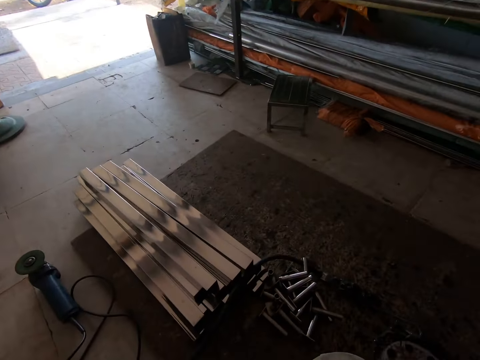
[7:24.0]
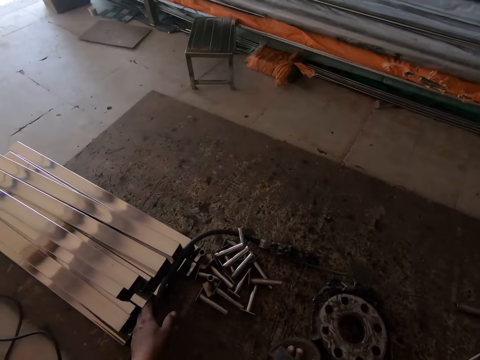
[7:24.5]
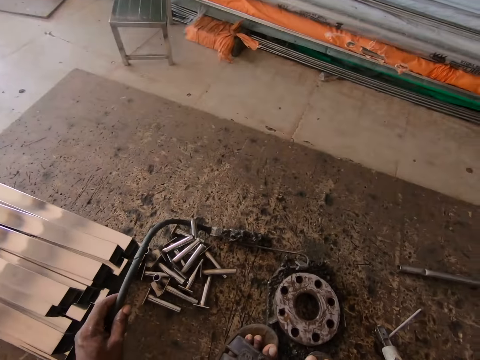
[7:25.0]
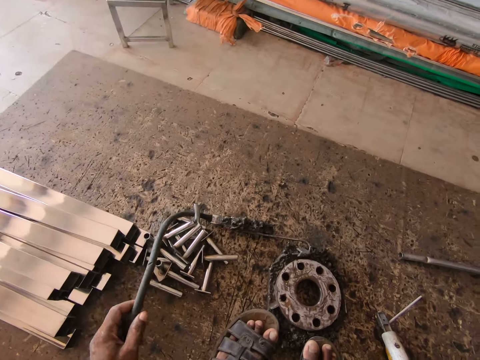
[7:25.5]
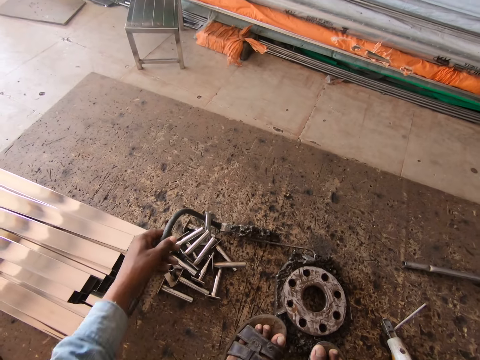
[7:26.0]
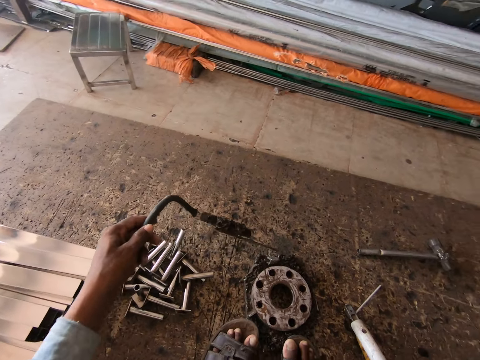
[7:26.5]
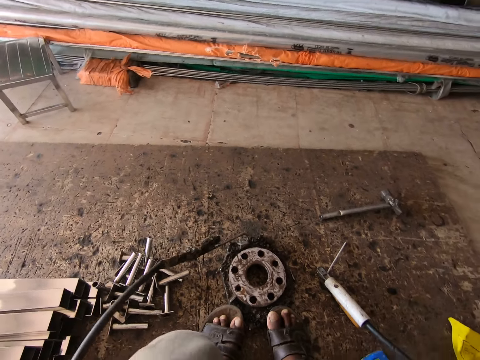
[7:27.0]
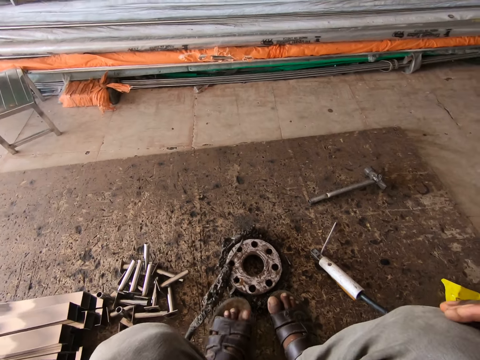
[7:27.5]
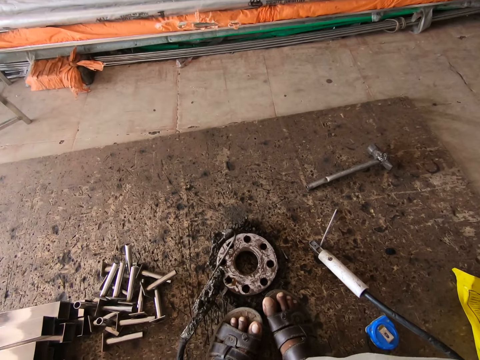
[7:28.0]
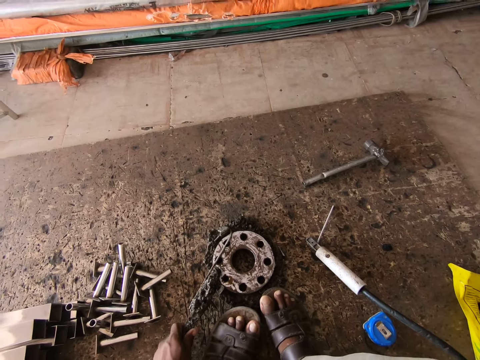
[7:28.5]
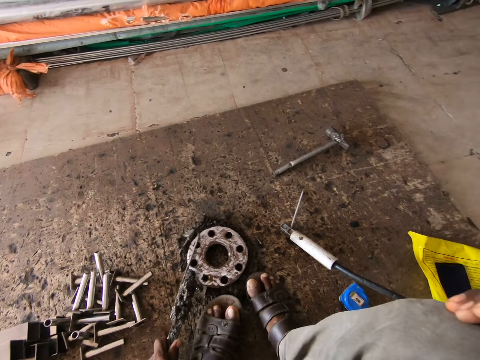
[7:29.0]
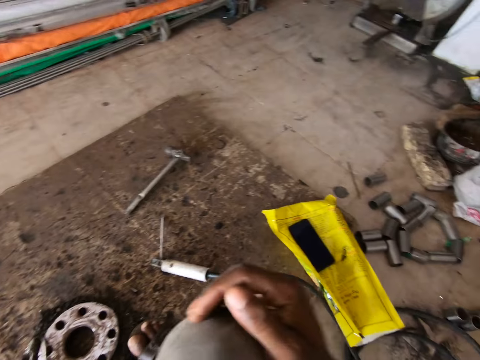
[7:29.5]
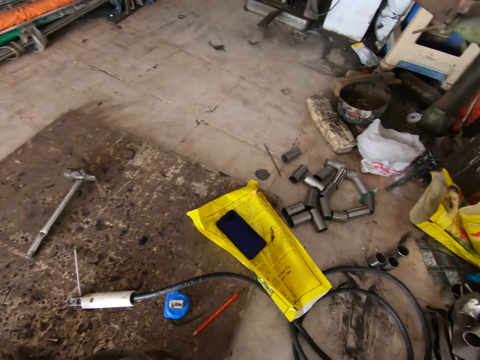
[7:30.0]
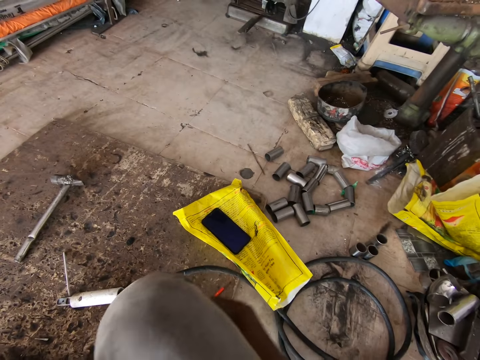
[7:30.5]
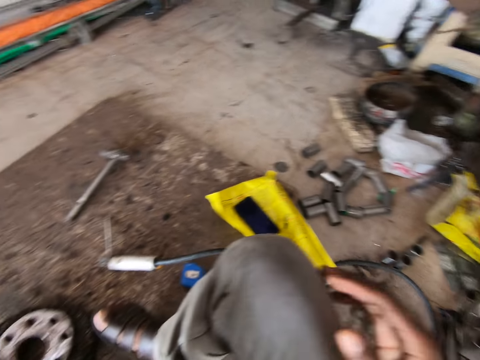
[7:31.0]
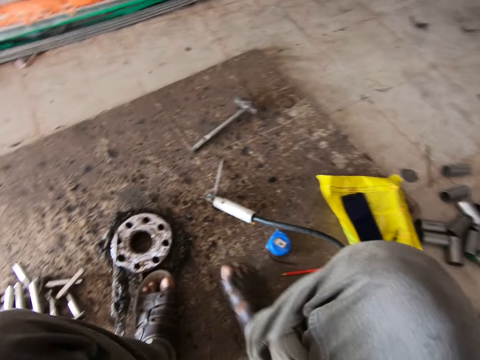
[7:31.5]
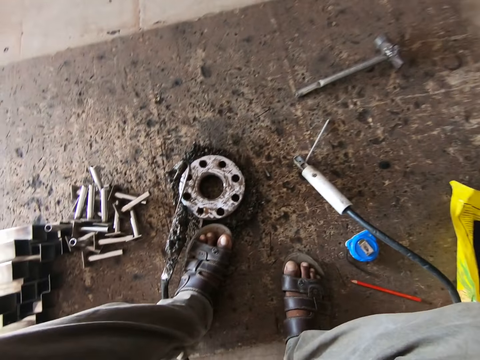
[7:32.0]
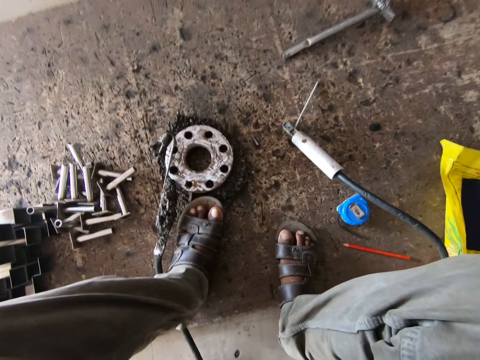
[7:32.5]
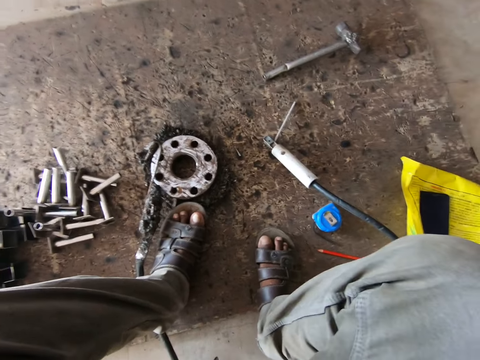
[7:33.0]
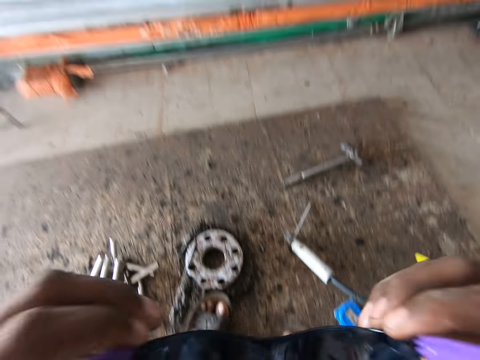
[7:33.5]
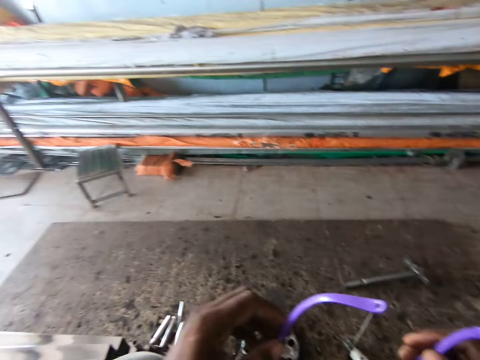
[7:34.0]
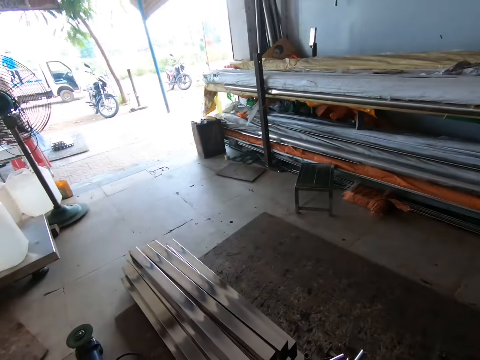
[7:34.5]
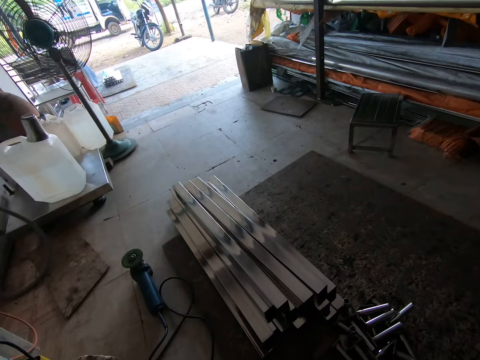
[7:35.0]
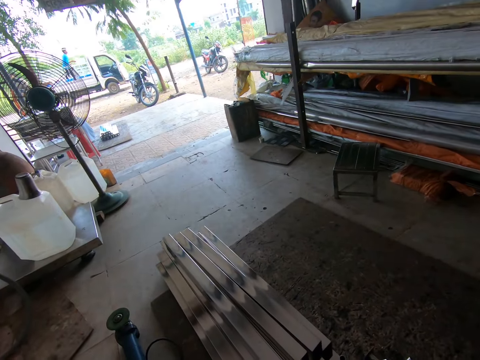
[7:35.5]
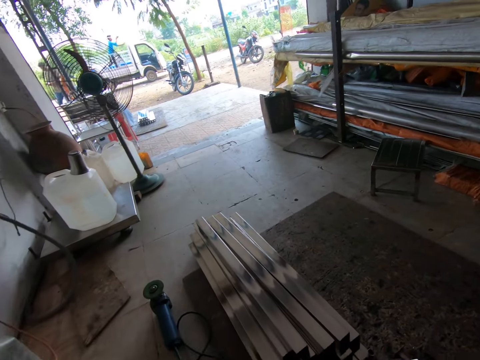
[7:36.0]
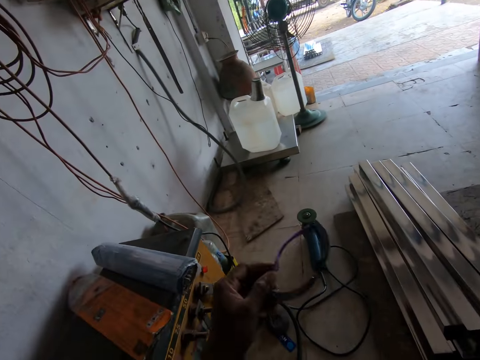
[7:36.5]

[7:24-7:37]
The camera wearer looks around. He holds a welding cable from steel squares with his left hand. He picks up the pipe, puts the pipe on the ground and looks around. He removes his shades with his hands. He touches the glasses. He looks around. He drops the shades on a welding machine with his left hand.

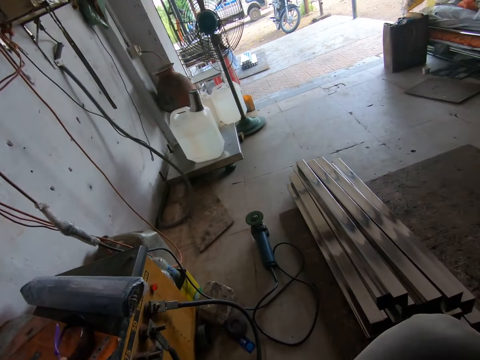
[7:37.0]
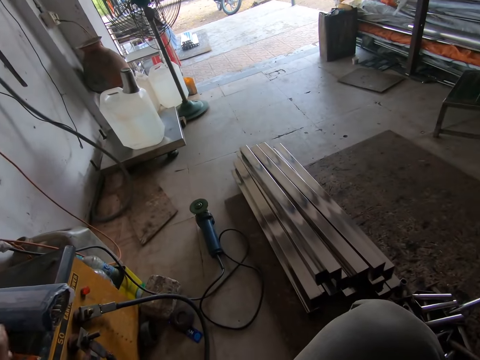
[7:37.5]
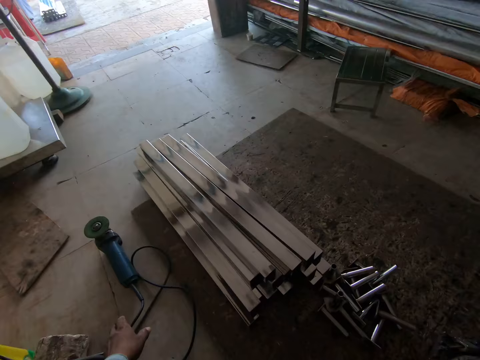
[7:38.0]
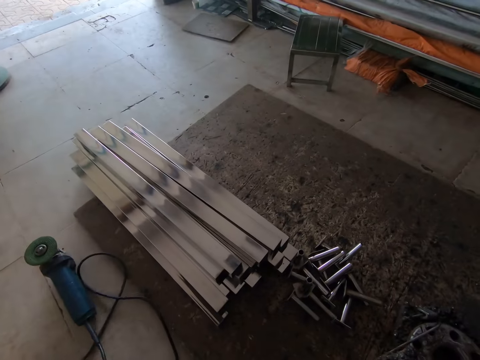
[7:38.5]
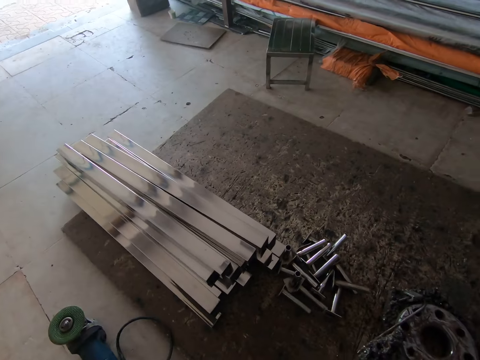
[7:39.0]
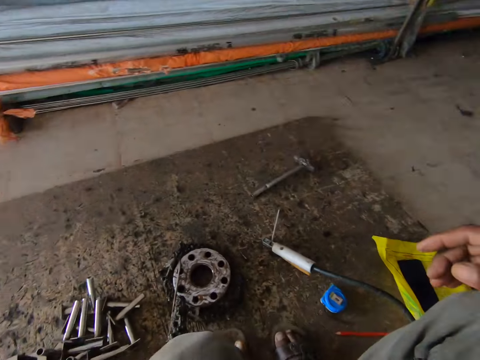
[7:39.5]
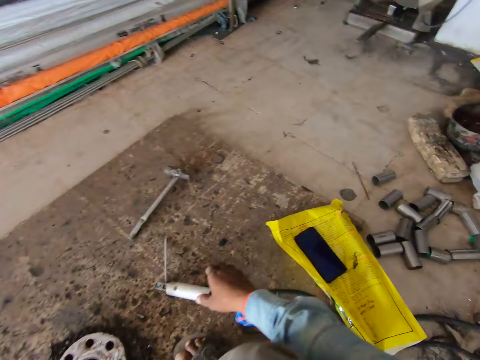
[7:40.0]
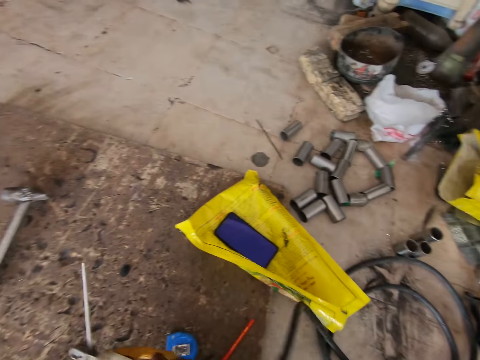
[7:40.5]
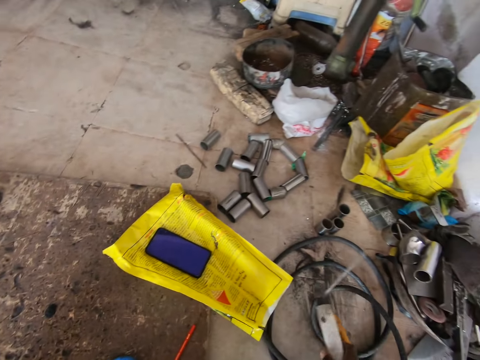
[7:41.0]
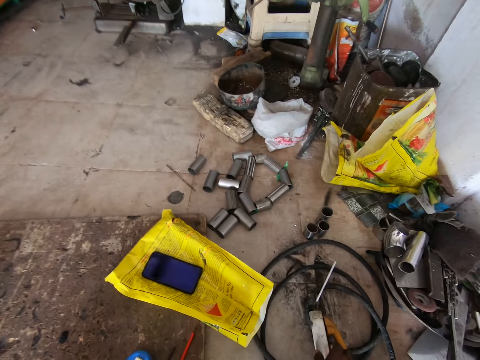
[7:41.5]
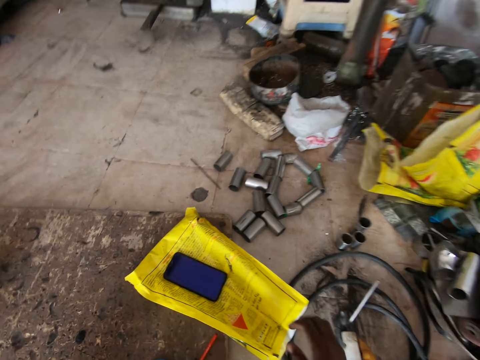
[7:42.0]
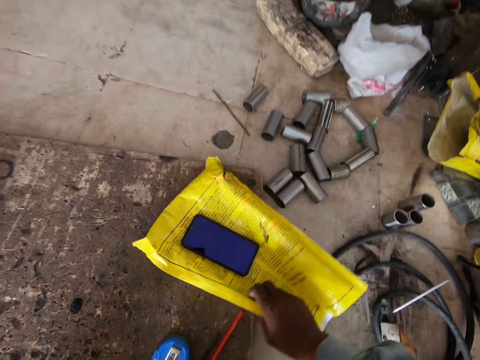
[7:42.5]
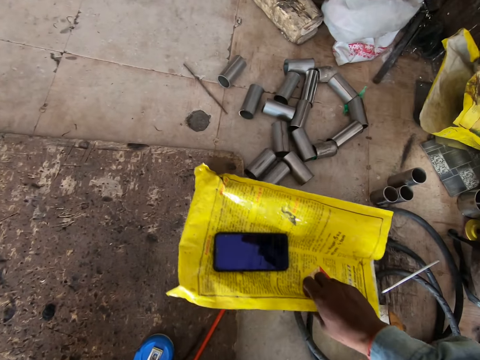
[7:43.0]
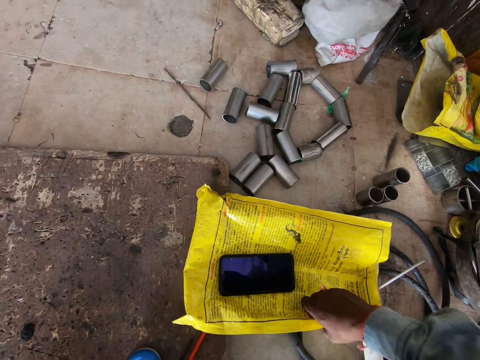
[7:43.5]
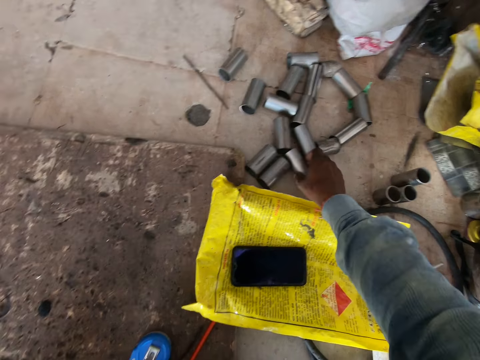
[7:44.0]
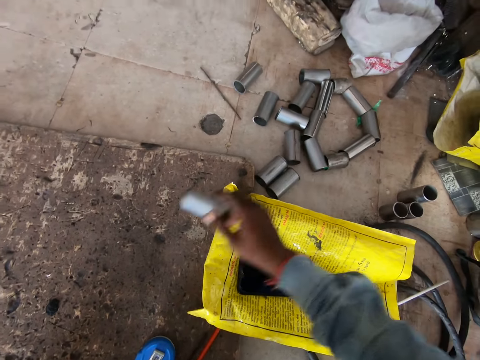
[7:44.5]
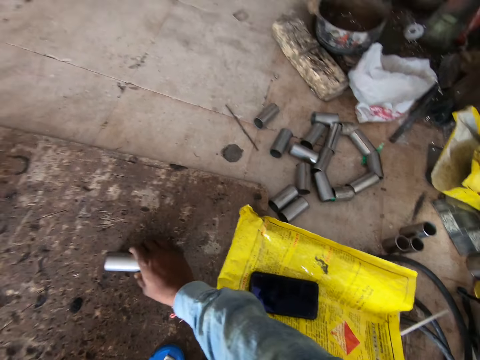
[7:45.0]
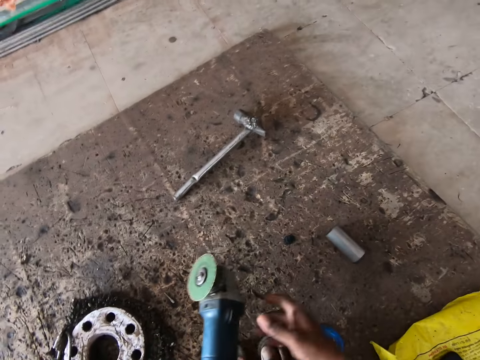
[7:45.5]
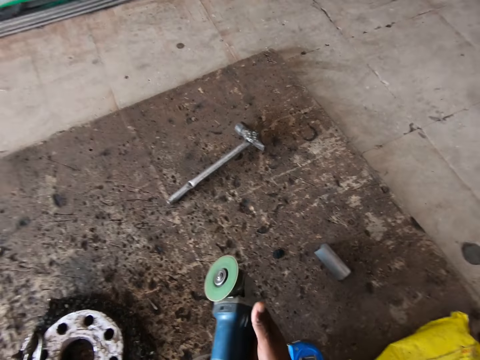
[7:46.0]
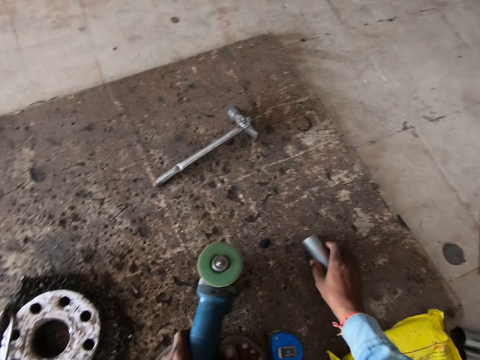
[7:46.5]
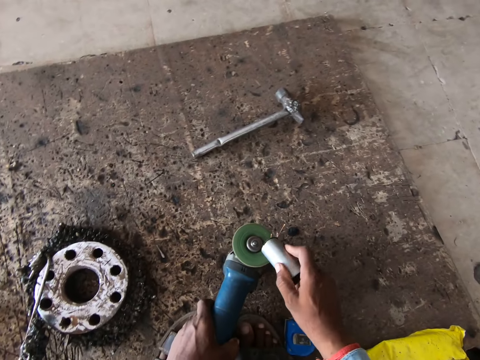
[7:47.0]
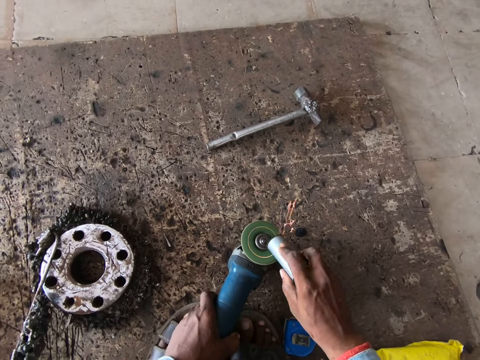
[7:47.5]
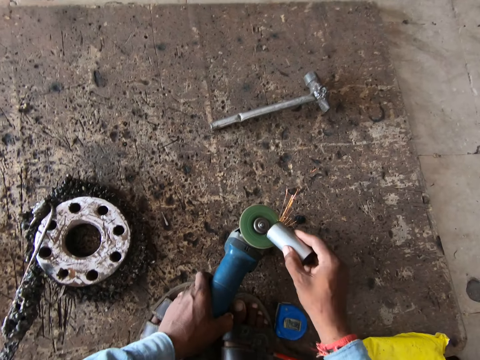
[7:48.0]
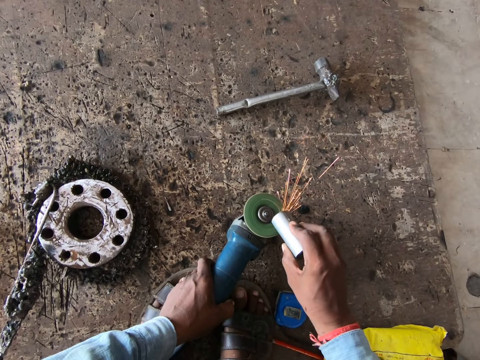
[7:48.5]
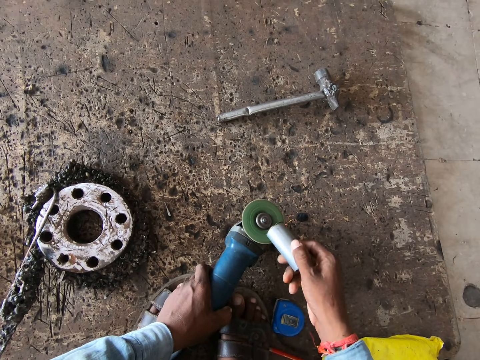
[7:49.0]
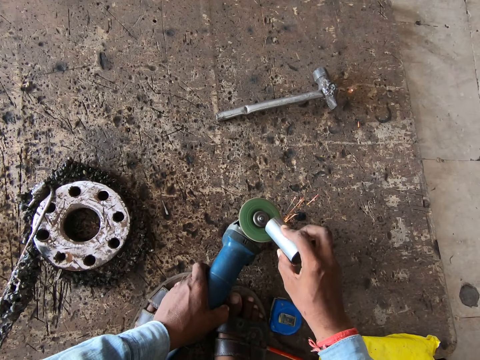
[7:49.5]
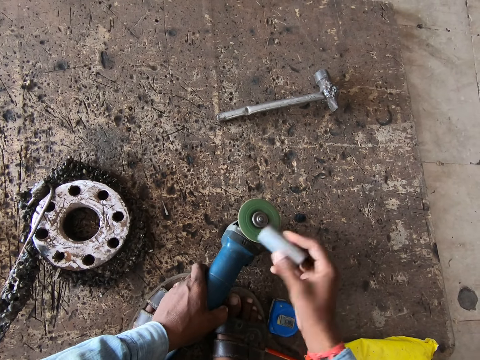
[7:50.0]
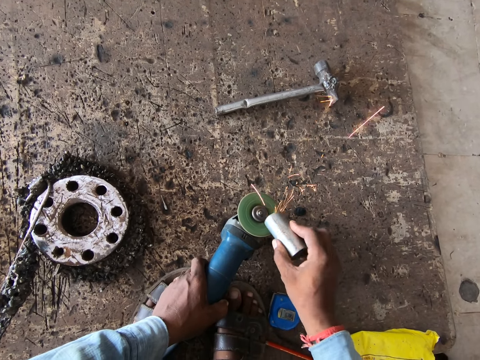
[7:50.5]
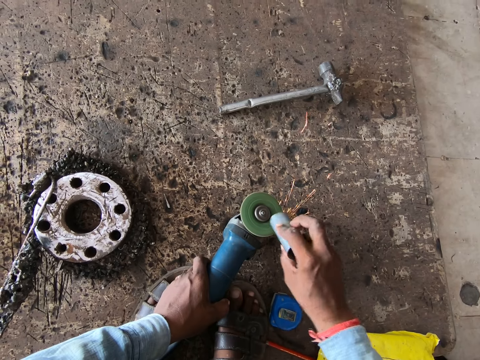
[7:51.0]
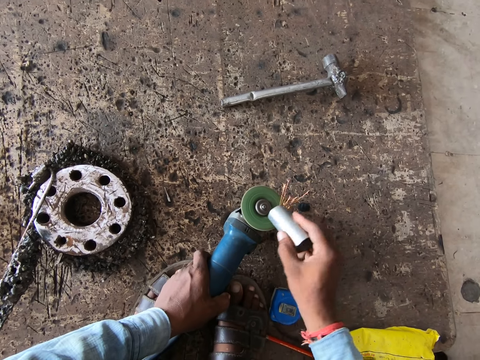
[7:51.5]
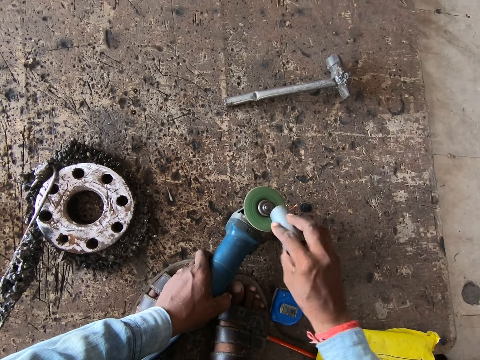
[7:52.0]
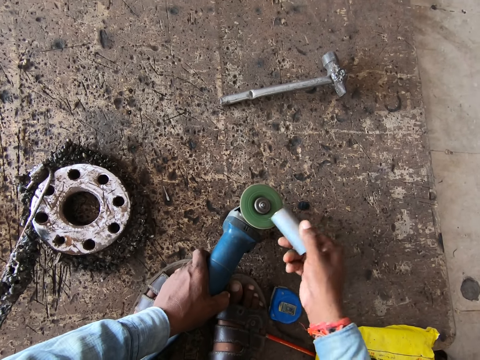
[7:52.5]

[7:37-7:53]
The camera wearer moves a polisher on the floor with his left hand. He picks up a welding tong from the ground with his left hand. He places the welding tong on the ground with his right hand. He moves a nylon bag on the ground with his right hand. He picks a cylindrical piece of metal from the ground with his right hand. He drops the cylindrical piece of metal on the ground with his right hand. He picks up the polisher from the ground with his left hand. He holds the polisher with his hands. He touches the angle grinder. He picks up the cylindrical piece of metal from the ground with his right hand. He polishes the cylindrical piece of metal in his right hand with the hand polisher in his left hand. He puts the metal on the angle grinder. He welds the metal on the grinding machine.
